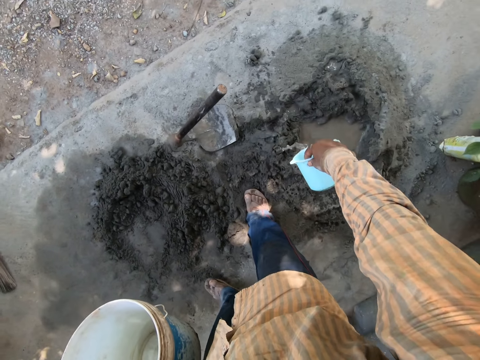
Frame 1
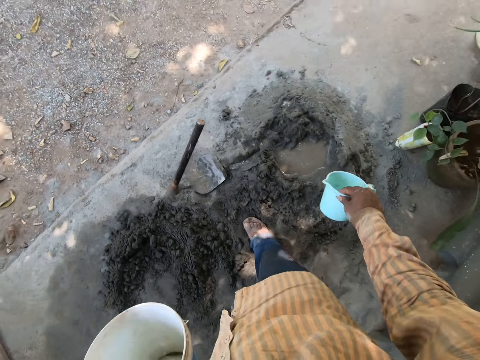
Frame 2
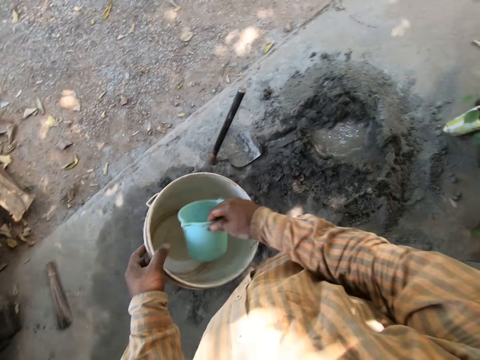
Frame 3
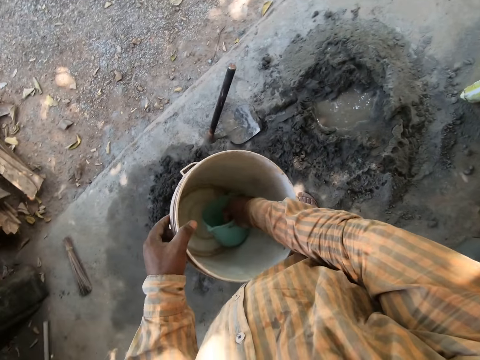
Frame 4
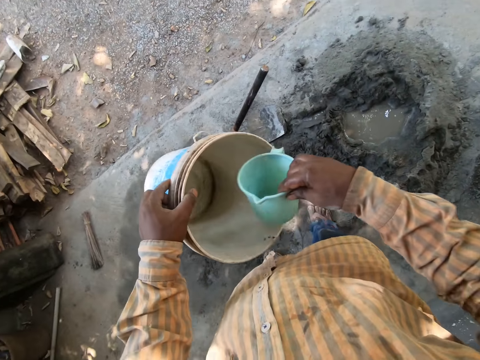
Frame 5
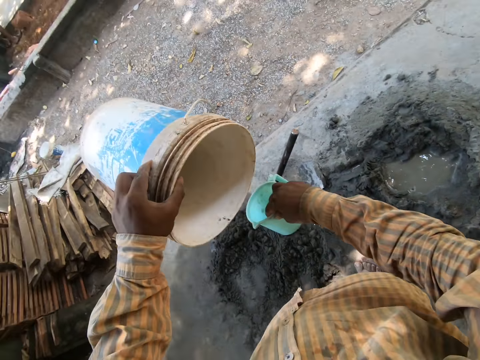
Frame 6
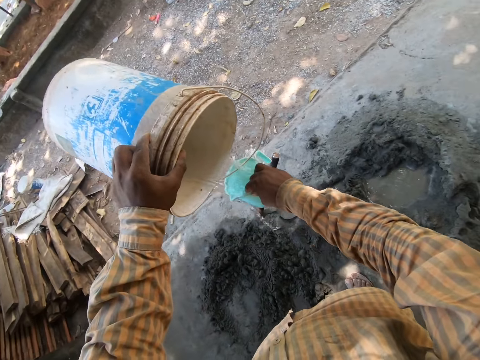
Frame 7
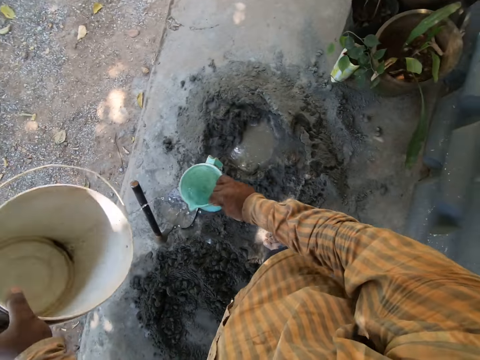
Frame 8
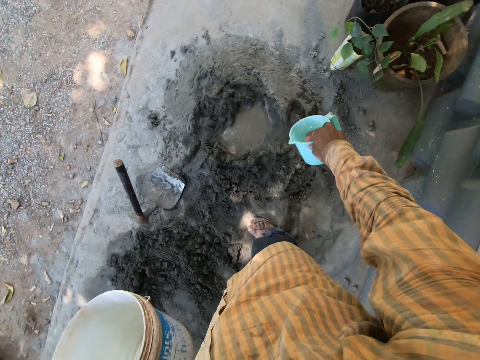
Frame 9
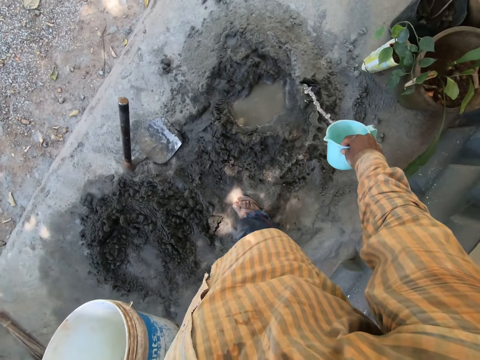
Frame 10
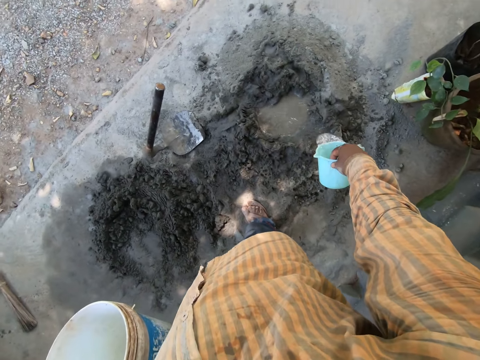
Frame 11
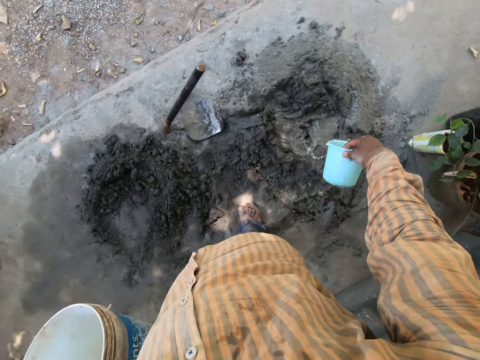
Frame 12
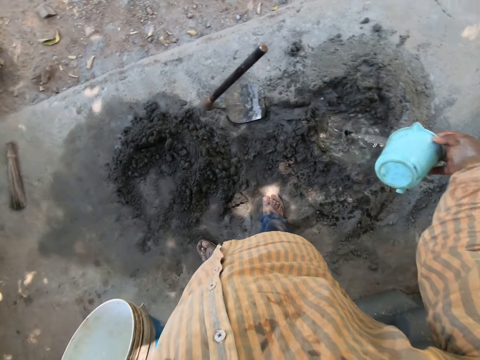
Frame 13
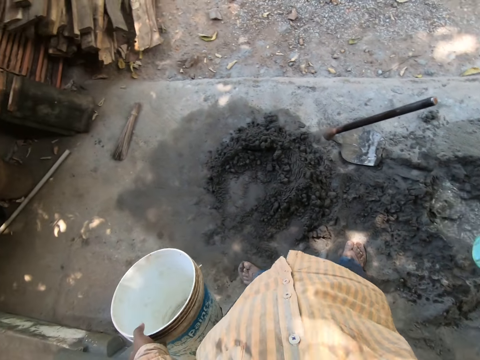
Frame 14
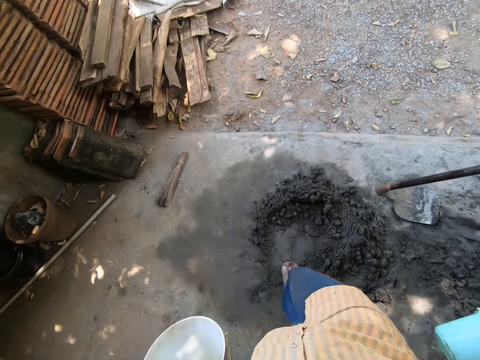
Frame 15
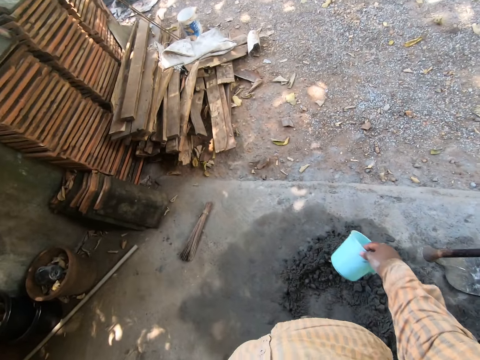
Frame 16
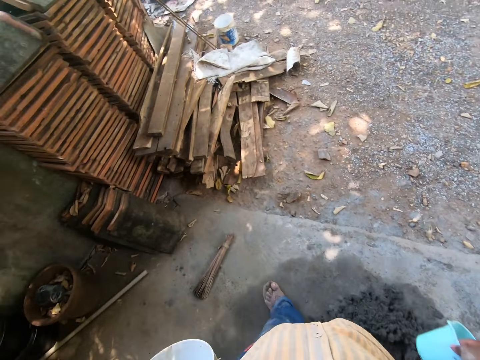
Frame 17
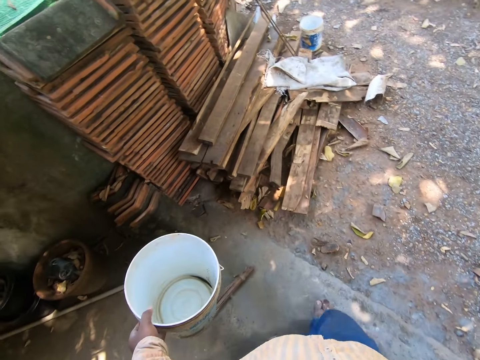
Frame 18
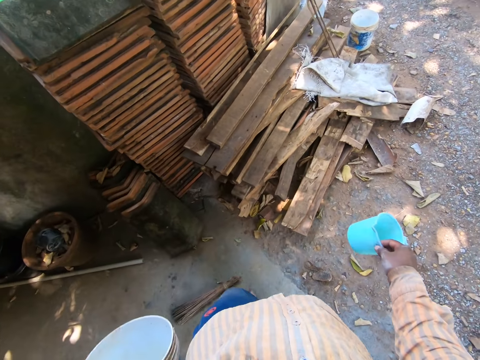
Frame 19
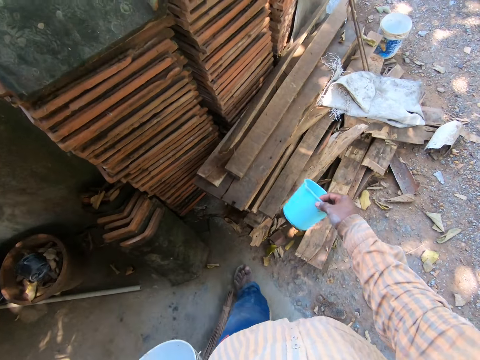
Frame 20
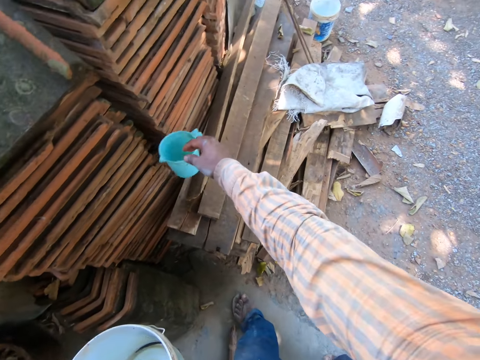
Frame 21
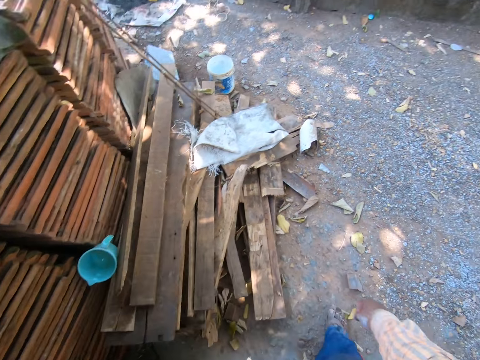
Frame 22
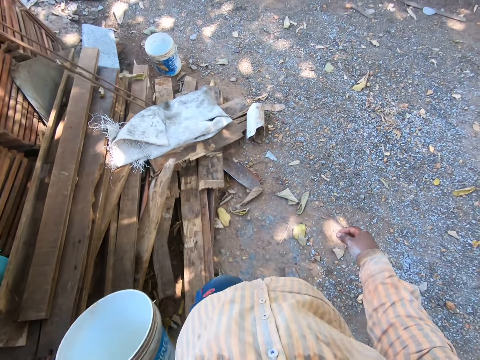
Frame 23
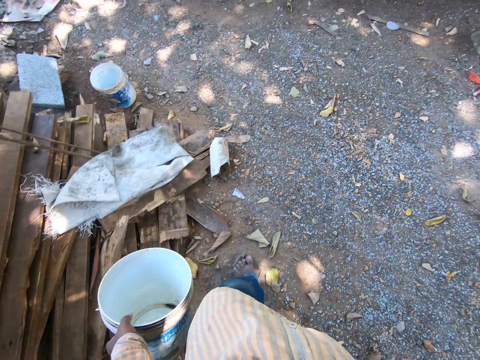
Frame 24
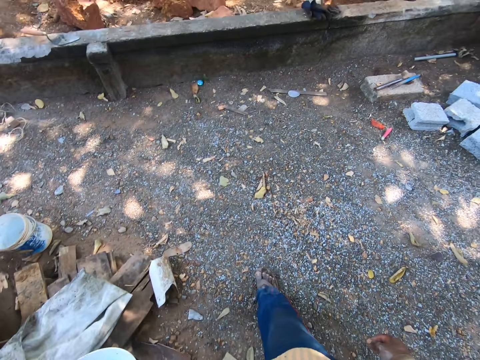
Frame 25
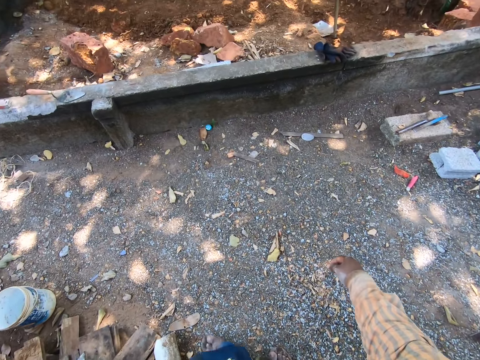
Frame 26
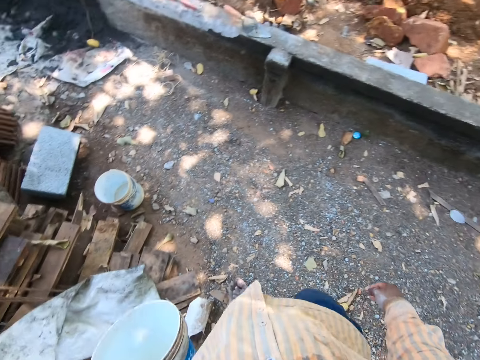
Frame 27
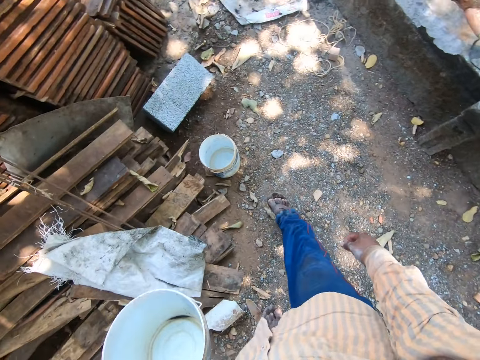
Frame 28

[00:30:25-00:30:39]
The camera wearer puts the cup in the bucket with his right hand. He removes the cup from the bucket with his right hand. He pours the water from the bucket into the cup with his left hand. He pours the water on the mortar with the cup in his right hand. He walks in the compound. He drops the cup on a stack of wood planks on the floor with his right hand. He walks in the compound. A man interacts with another man and a third man.

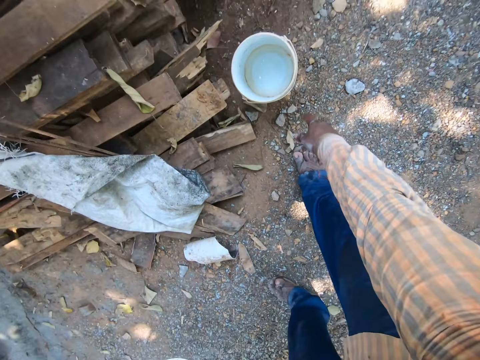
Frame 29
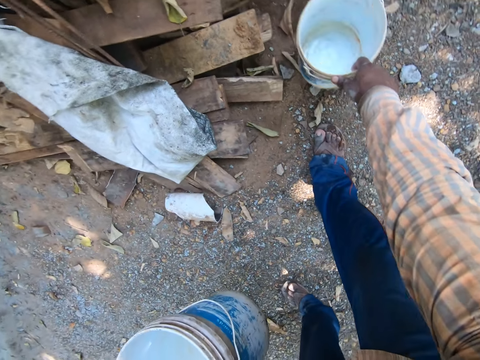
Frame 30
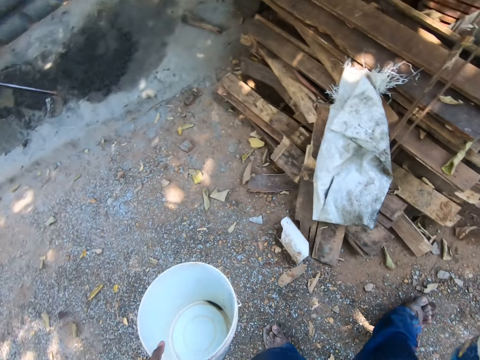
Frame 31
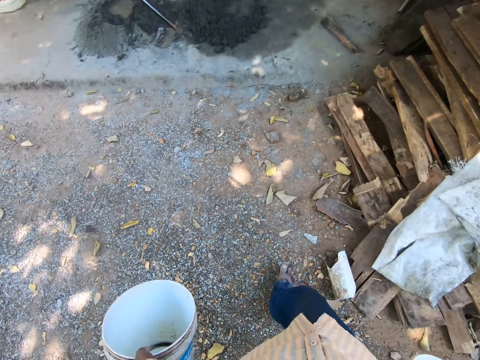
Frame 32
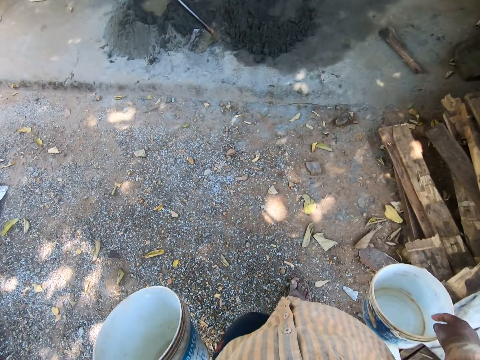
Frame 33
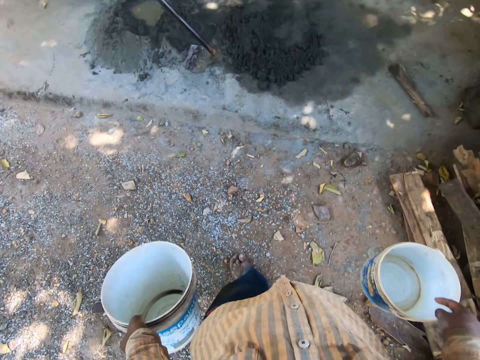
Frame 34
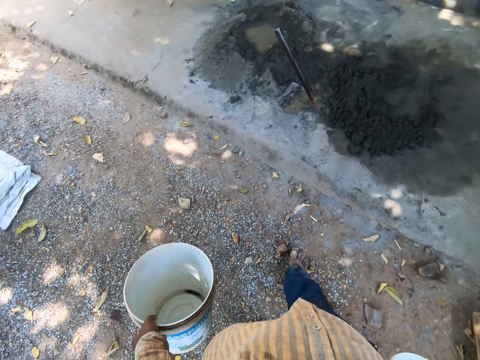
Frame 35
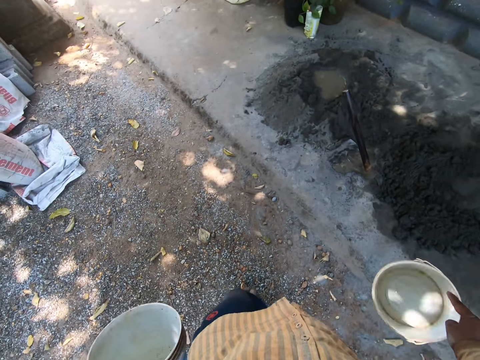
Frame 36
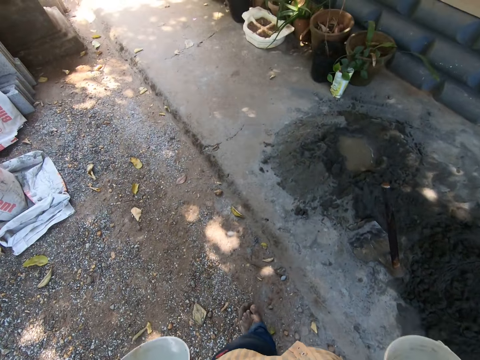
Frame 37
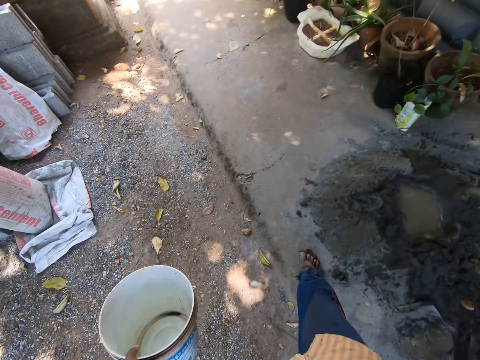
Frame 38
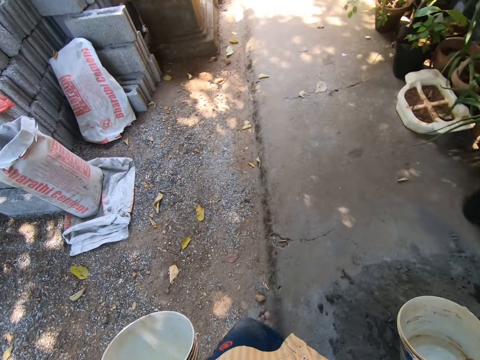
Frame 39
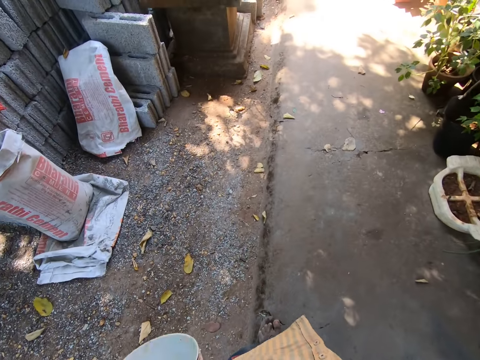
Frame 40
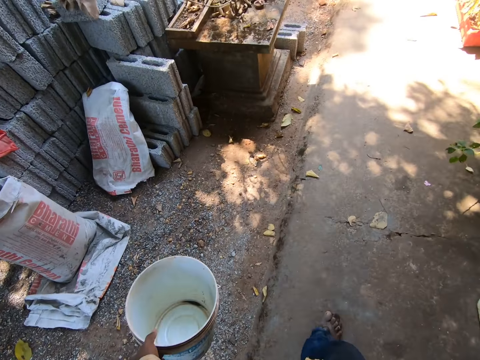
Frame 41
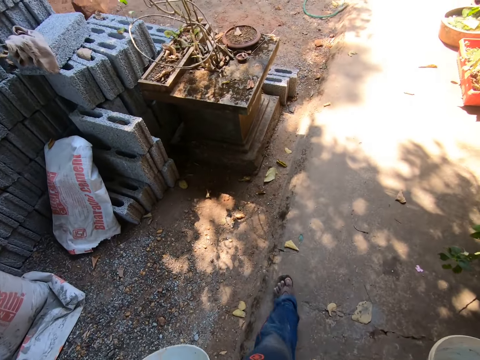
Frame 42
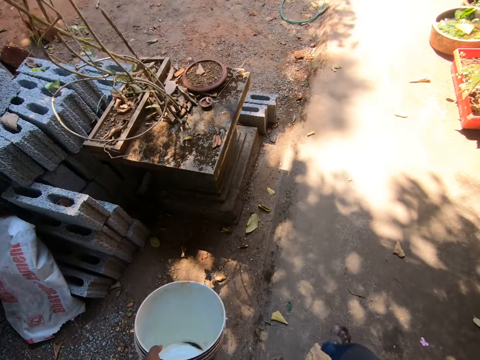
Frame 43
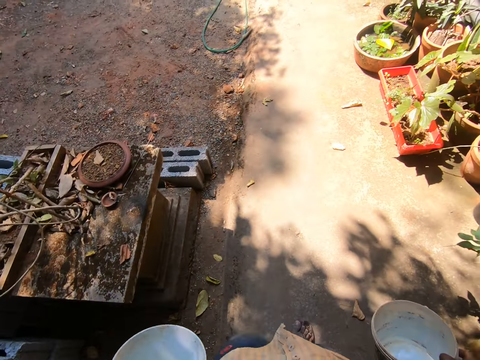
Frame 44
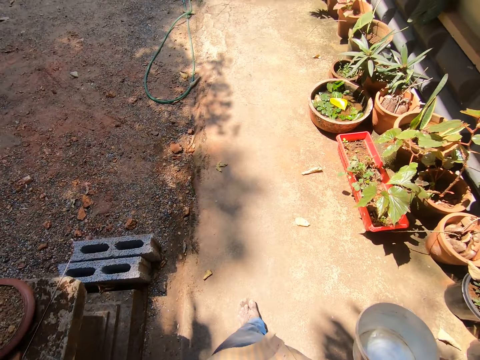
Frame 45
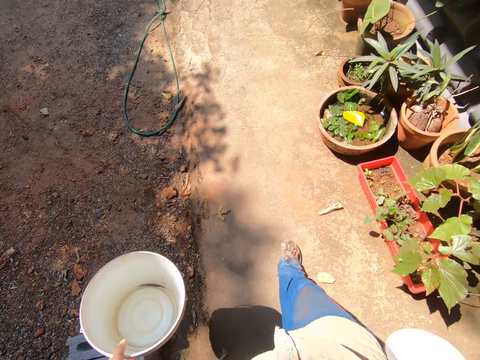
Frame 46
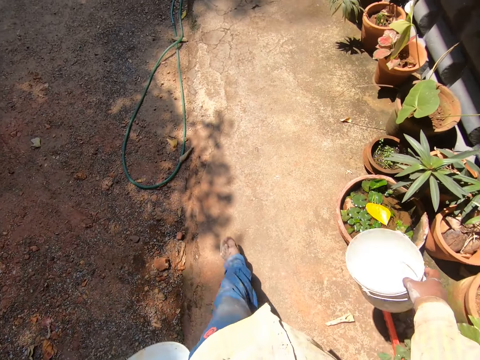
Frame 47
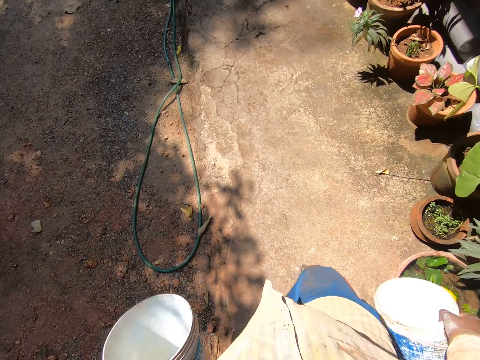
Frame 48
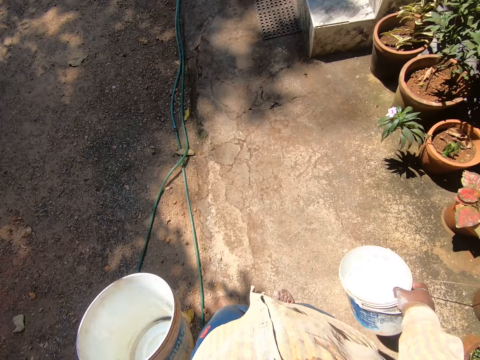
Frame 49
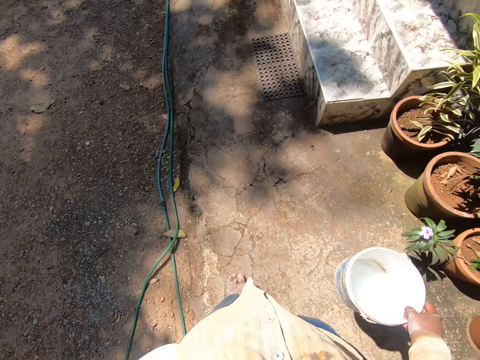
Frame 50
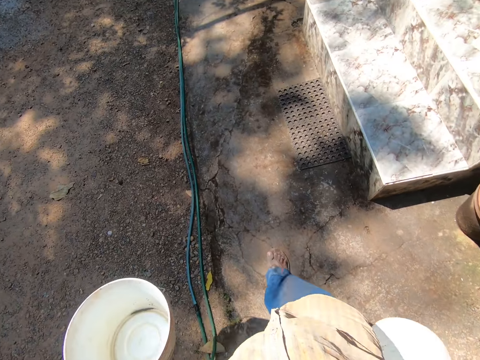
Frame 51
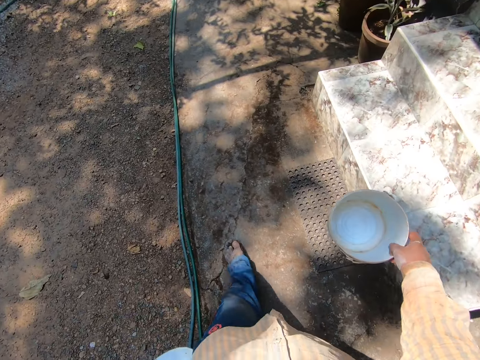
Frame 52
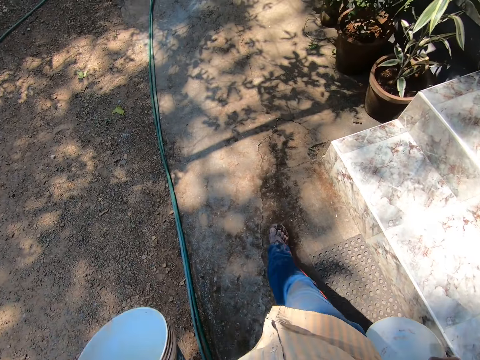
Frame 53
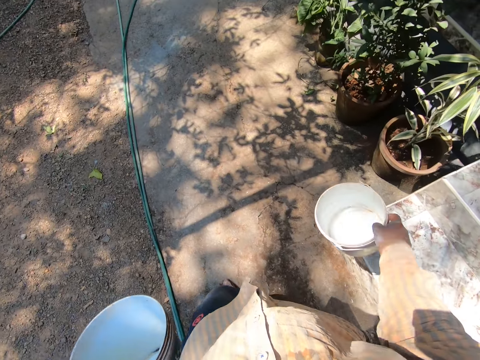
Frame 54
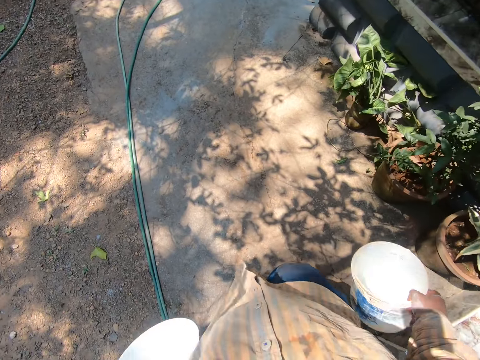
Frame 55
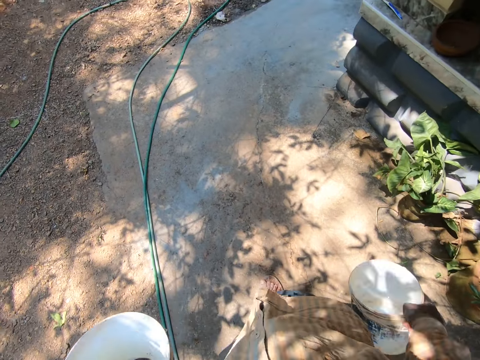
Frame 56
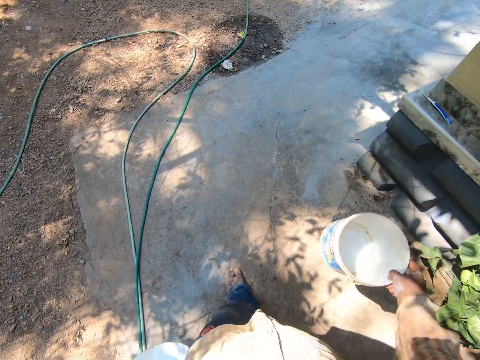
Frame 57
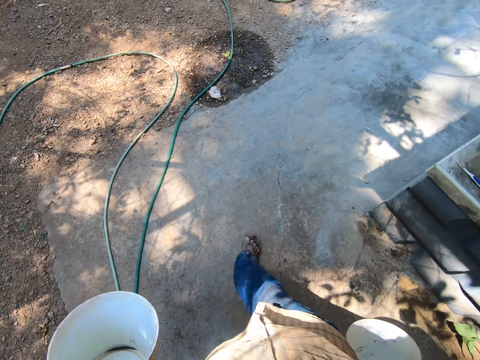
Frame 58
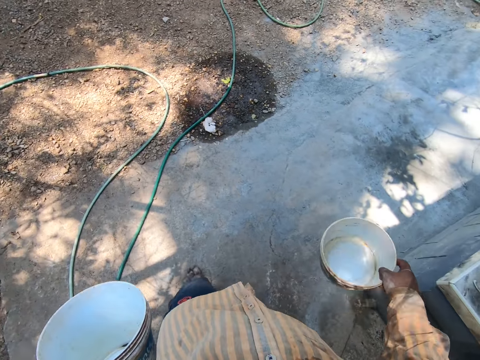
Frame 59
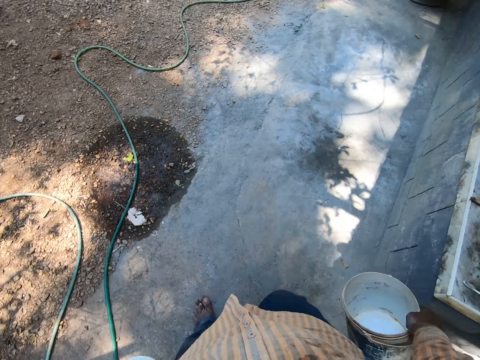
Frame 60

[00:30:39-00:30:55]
The camera wearer picks up a bucket from the floor with his right hand. He walks in the compound.
